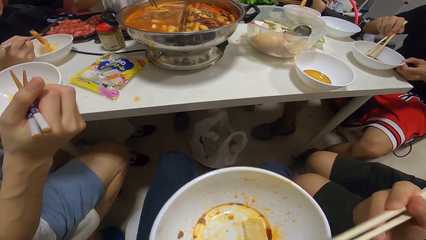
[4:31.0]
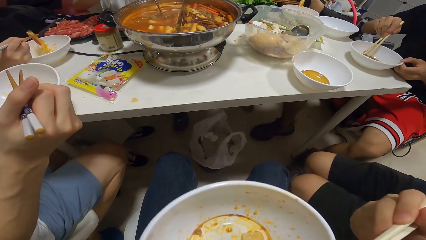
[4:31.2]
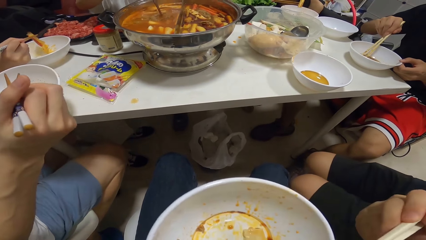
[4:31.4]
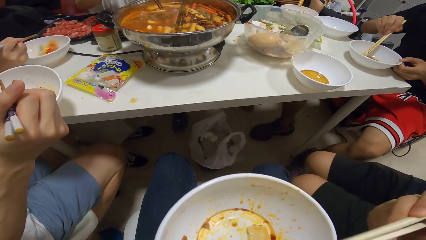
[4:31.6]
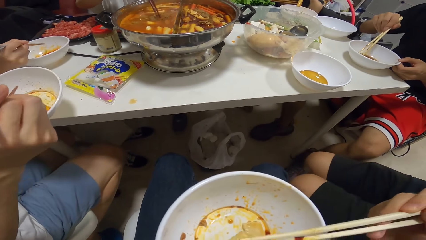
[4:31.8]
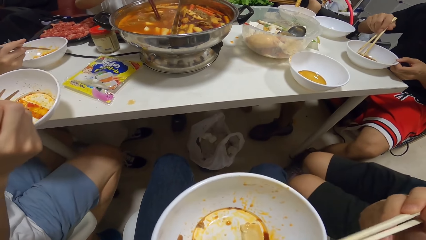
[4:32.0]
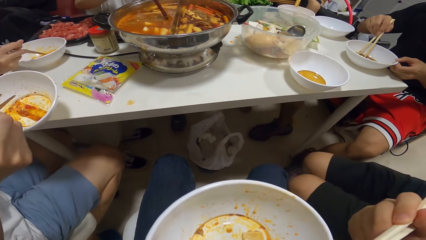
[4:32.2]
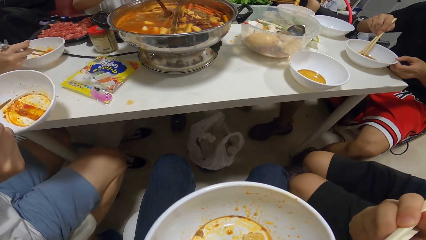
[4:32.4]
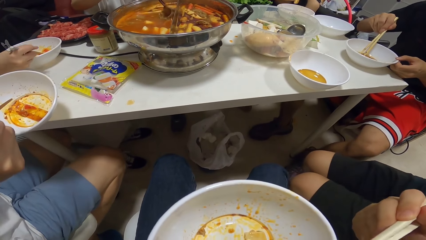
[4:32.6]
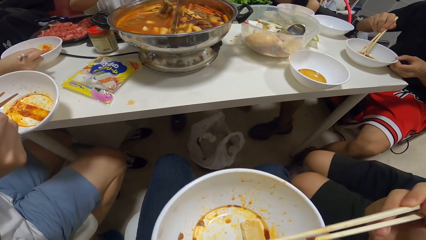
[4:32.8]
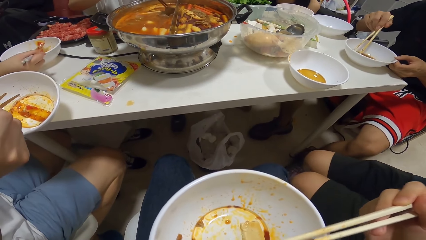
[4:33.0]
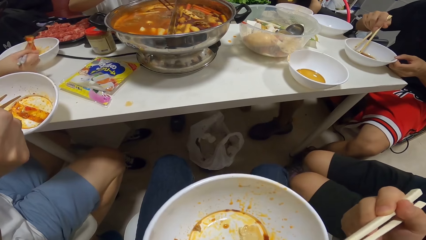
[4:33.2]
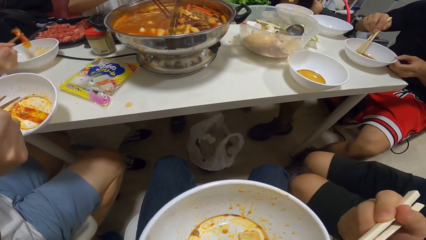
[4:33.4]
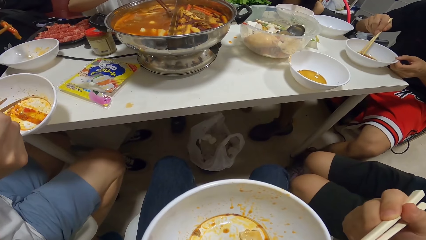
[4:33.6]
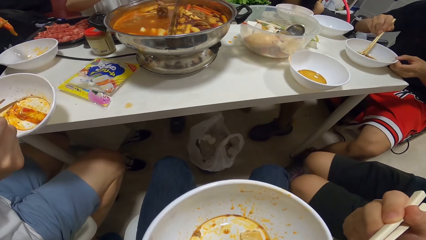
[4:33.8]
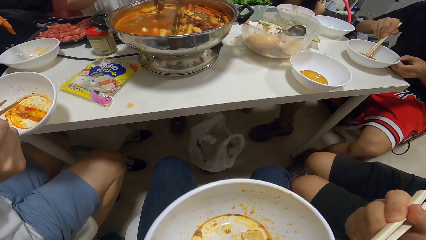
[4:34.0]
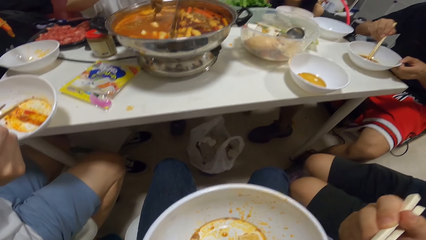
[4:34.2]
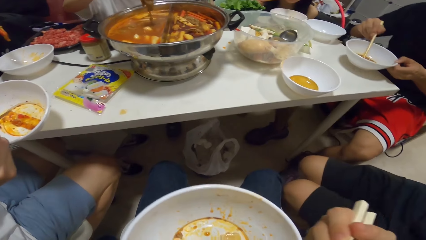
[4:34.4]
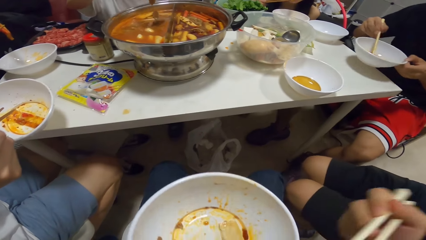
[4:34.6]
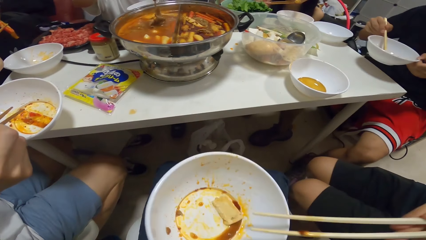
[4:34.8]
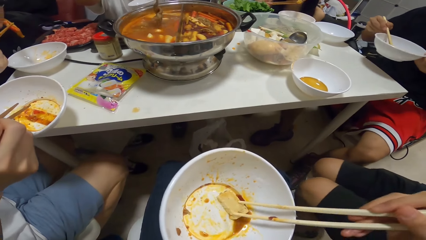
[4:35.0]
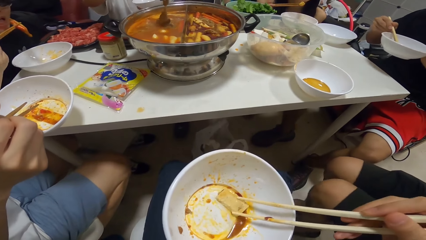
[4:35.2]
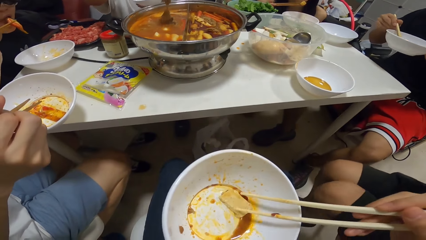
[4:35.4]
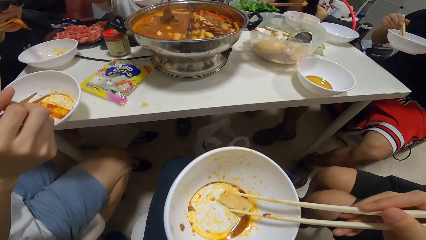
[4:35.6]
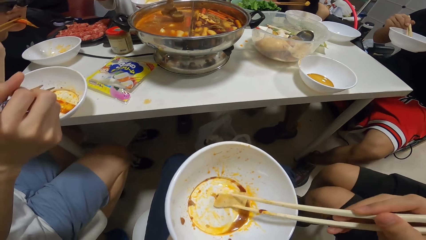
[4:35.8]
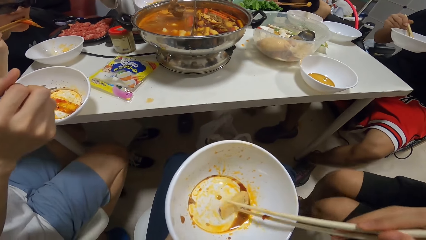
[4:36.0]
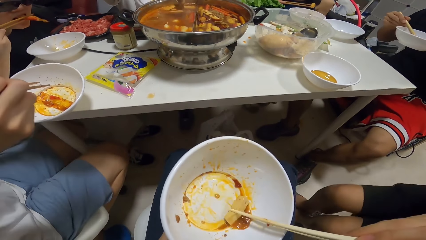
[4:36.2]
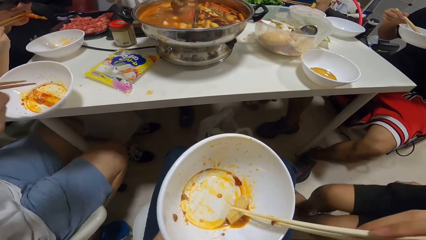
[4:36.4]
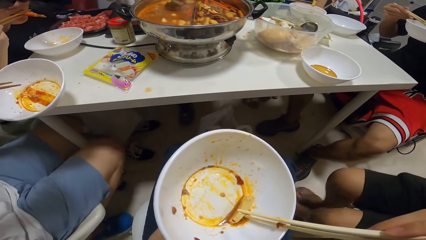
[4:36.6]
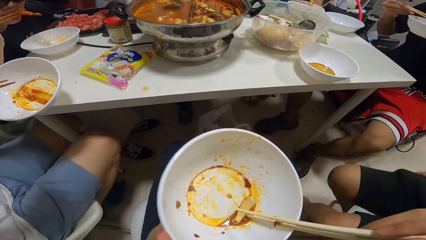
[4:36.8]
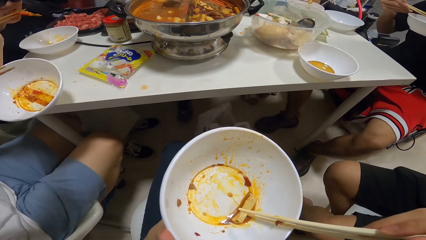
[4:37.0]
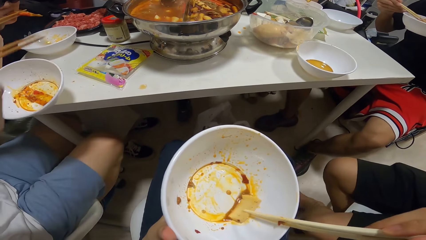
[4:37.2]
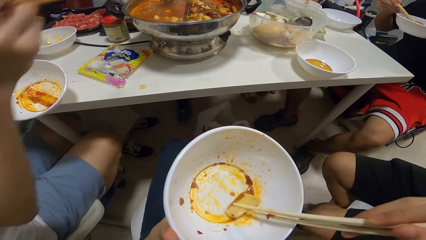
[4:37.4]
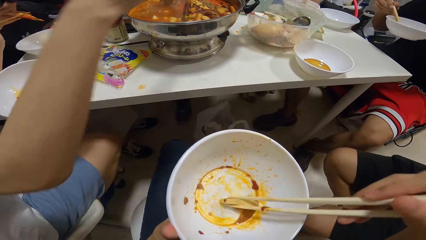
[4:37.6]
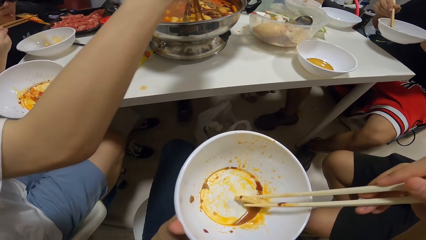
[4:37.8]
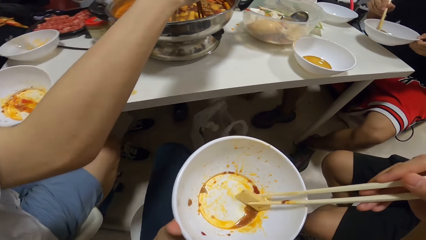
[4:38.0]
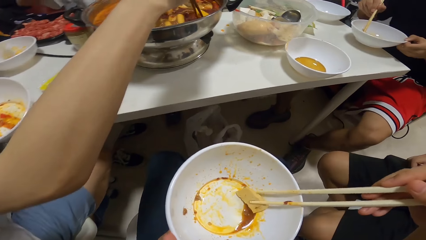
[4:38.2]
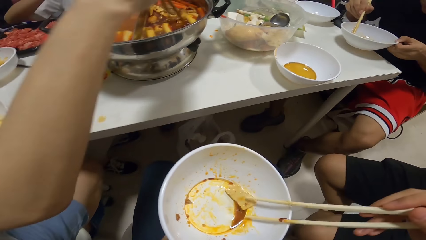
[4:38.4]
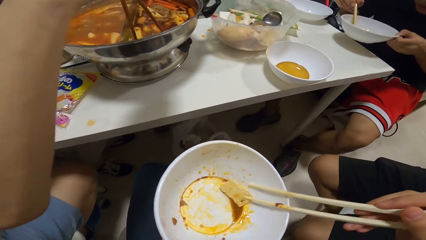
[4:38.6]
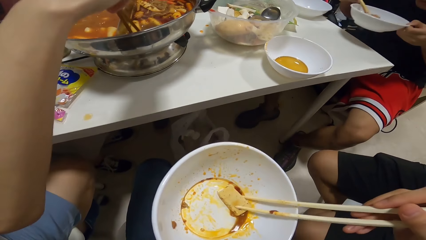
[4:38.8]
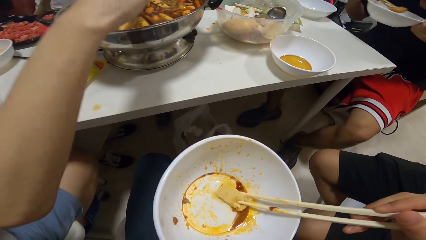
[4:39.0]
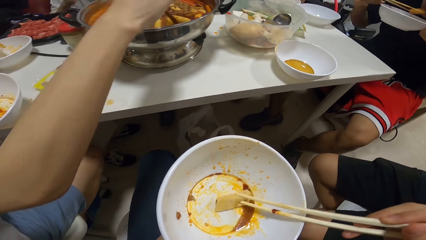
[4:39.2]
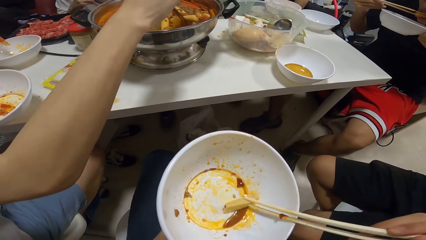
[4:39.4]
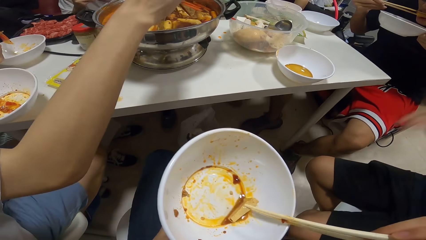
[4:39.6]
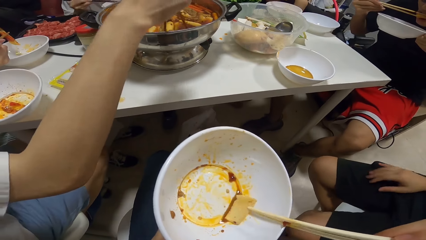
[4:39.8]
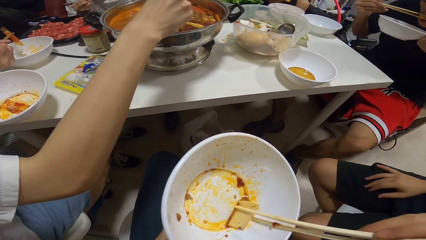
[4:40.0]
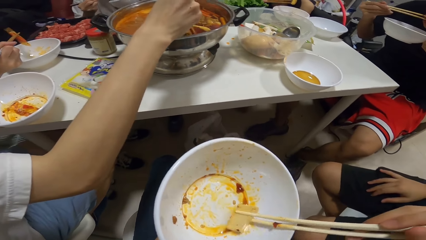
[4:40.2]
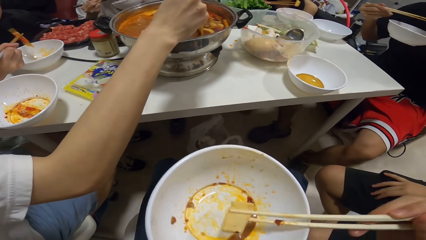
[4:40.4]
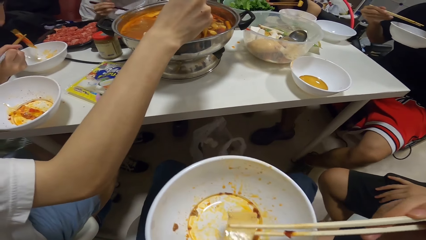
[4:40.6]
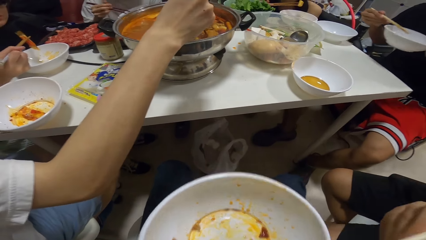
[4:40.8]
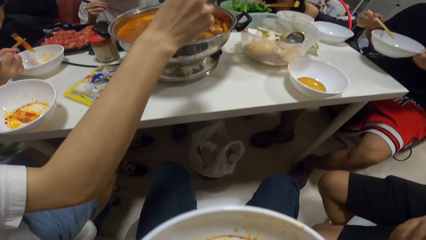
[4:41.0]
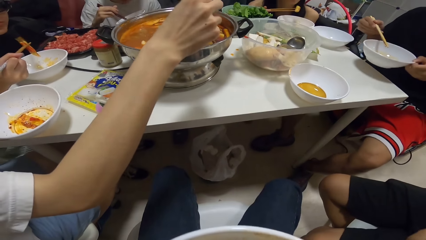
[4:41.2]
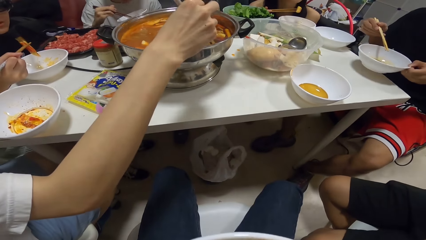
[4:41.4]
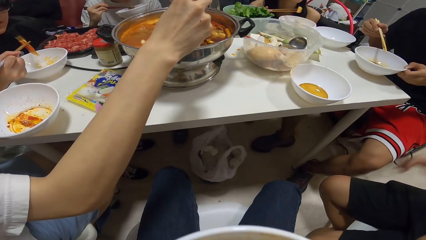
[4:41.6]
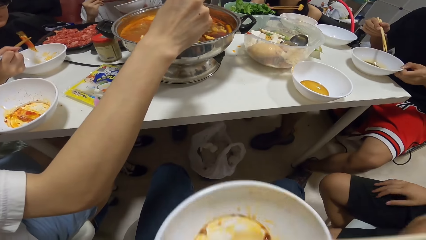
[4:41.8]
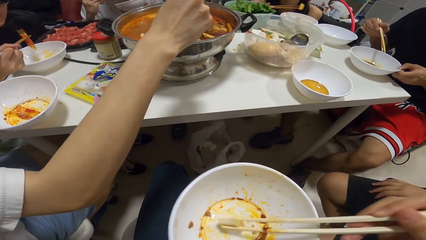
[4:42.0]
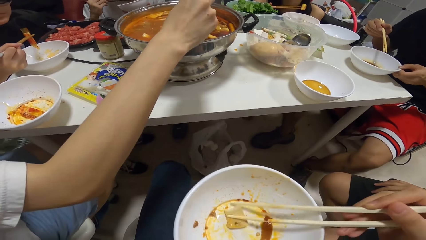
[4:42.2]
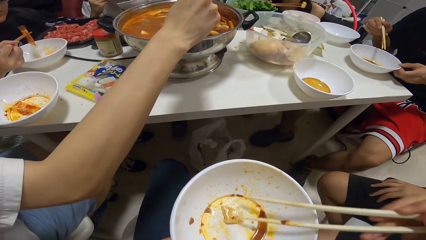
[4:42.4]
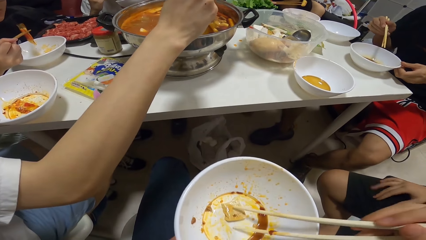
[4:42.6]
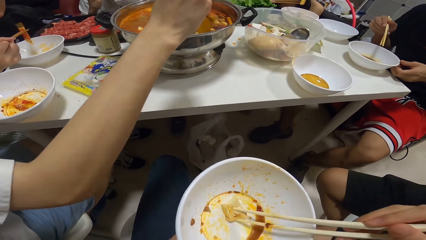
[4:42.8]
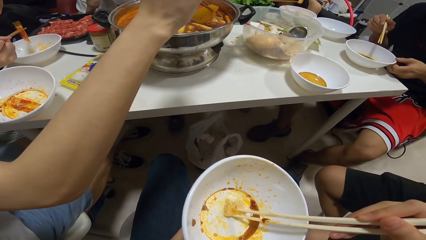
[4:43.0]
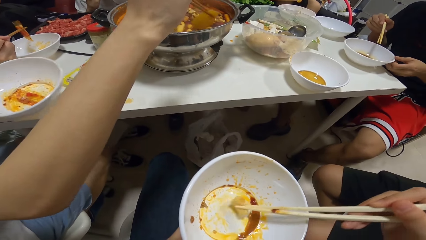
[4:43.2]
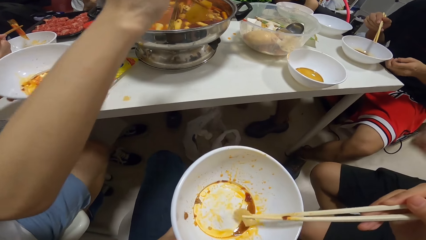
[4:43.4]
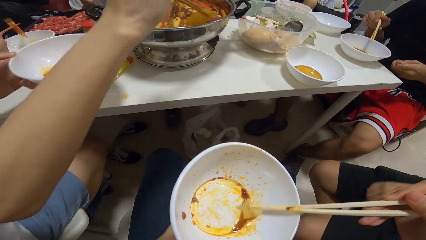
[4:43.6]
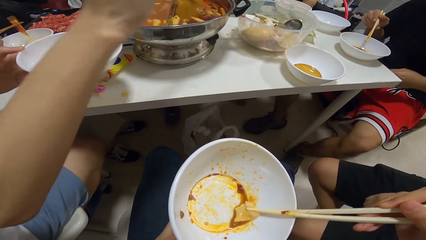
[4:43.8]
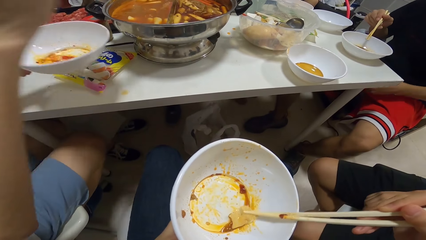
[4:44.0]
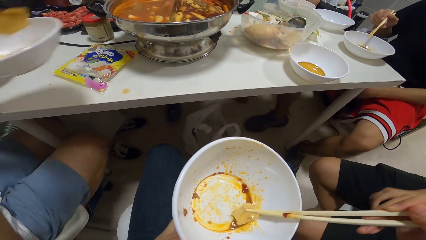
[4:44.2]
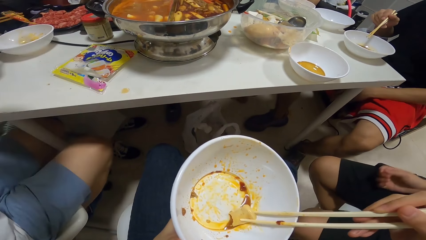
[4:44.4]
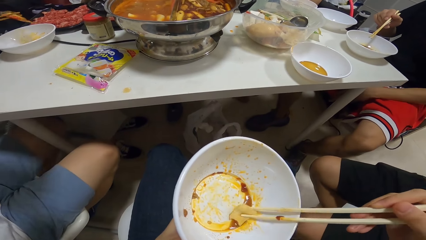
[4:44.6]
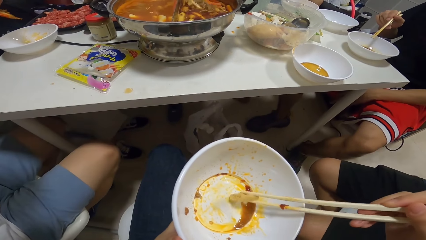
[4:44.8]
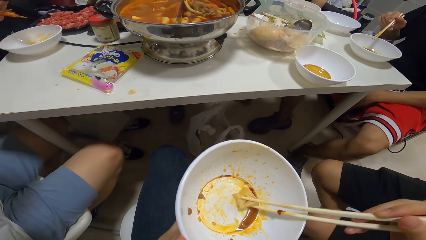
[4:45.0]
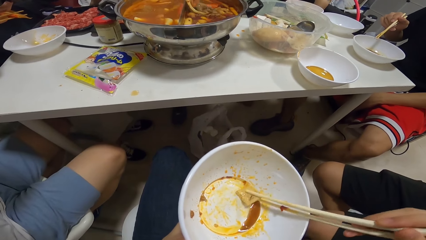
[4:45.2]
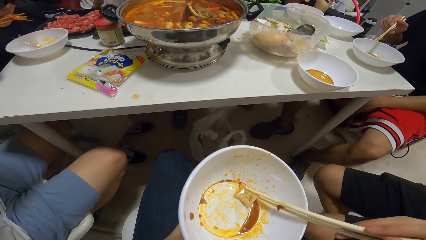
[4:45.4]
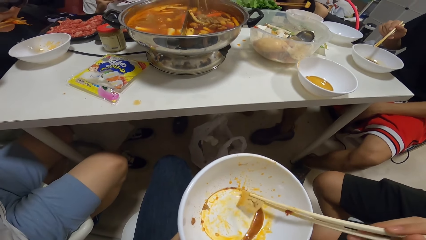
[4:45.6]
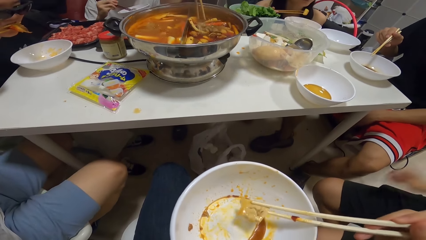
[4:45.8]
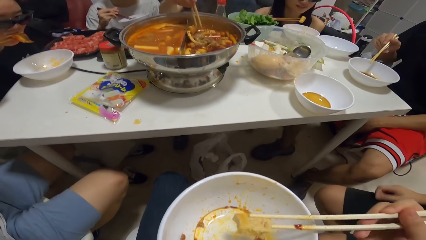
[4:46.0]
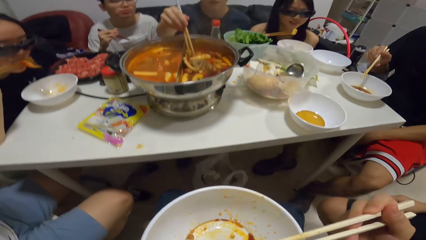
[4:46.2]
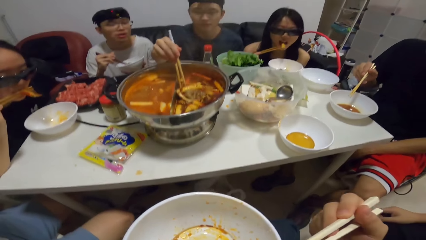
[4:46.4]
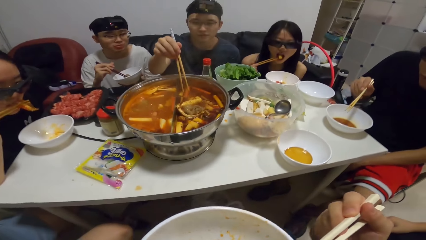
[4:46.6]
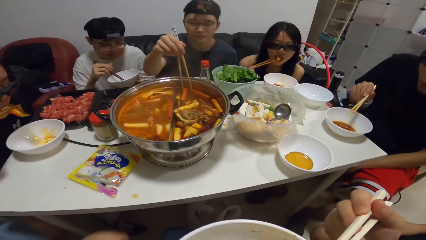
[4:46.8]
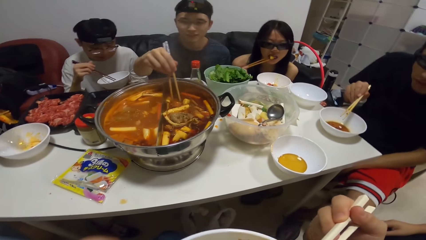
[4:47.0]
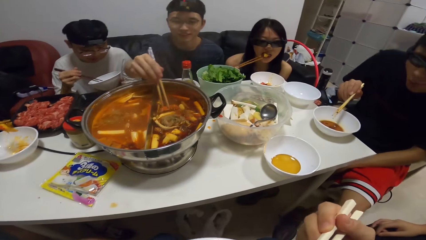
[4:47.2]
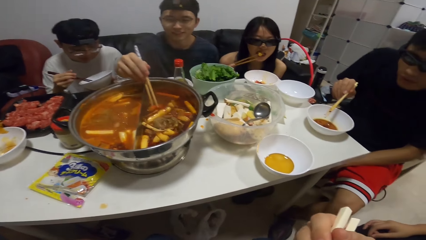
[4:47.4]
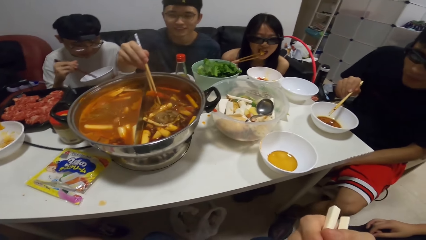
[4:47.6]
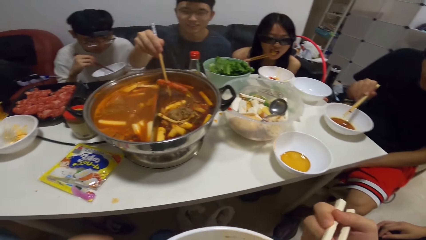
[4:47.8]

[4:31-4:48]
The camera wearer holds the stew in the bowl with chopsticks. They eat with chopsticks. They hold the stew in the bowl with chopsticks. The man serves his meal from the pot with chopsticks in his right hand.
